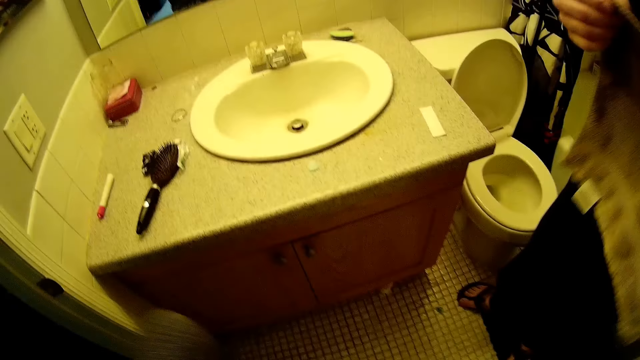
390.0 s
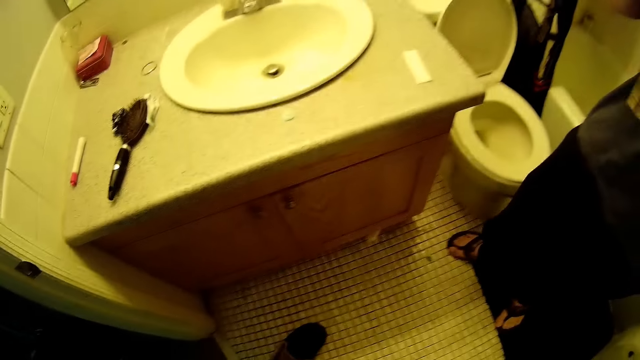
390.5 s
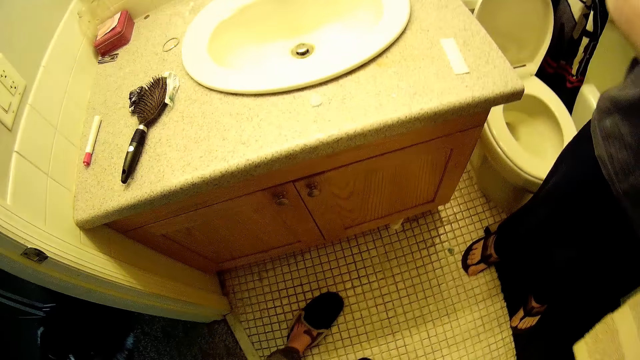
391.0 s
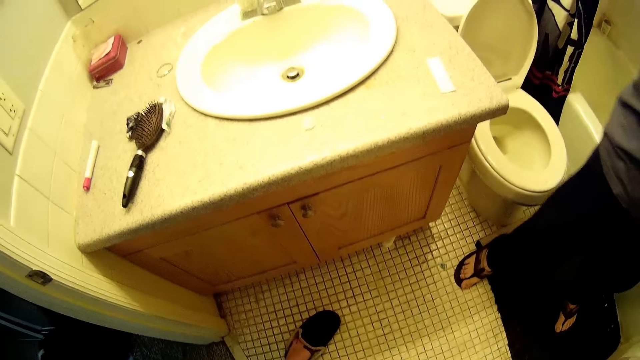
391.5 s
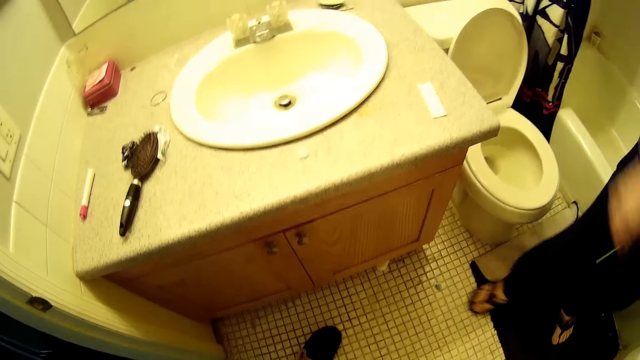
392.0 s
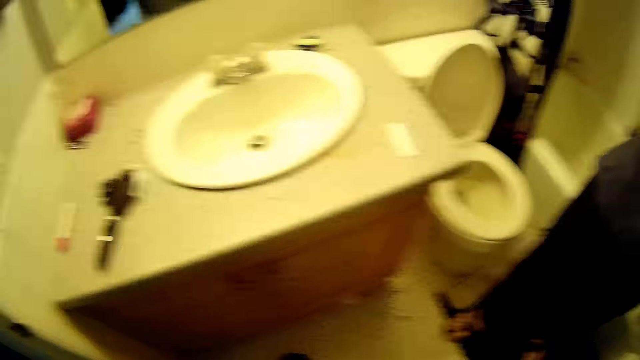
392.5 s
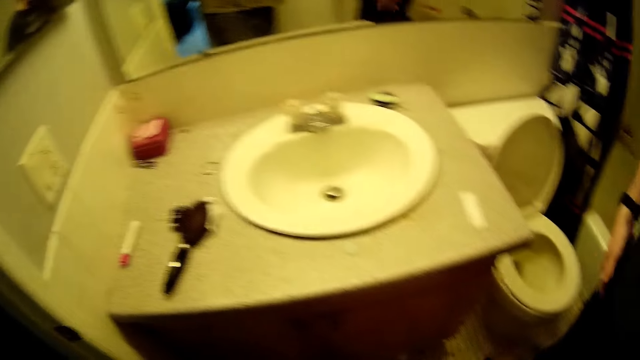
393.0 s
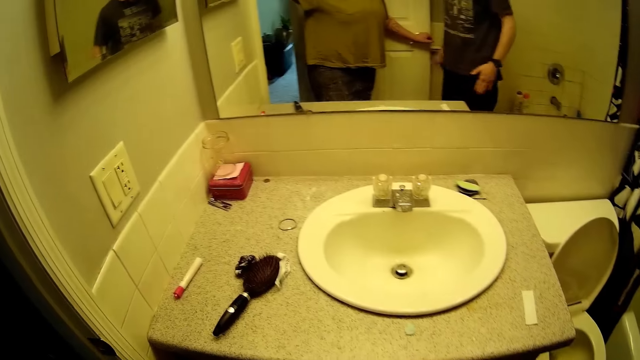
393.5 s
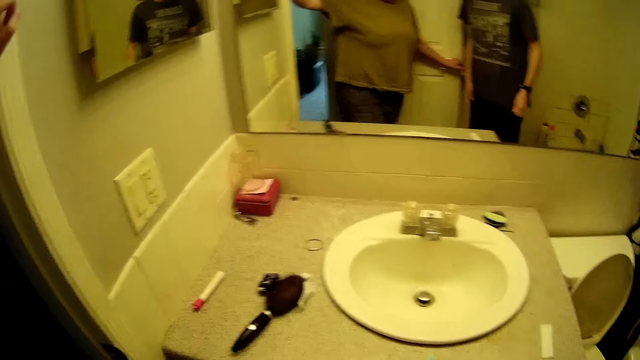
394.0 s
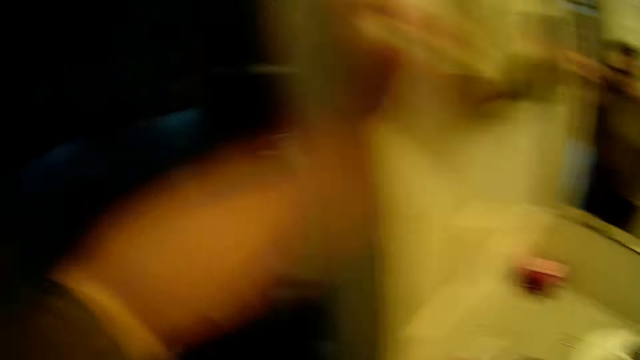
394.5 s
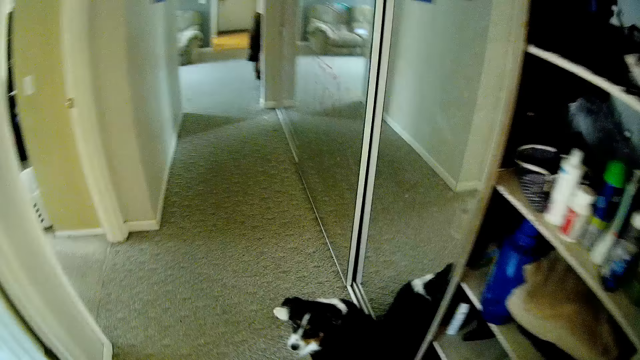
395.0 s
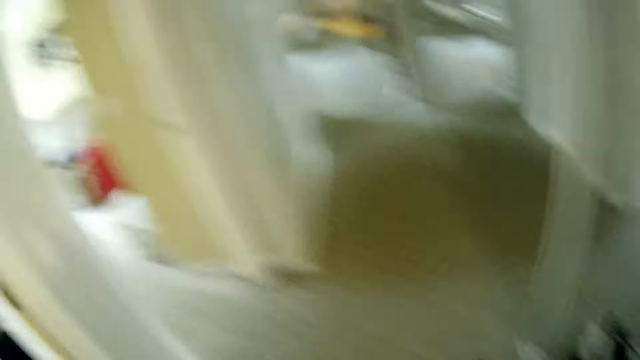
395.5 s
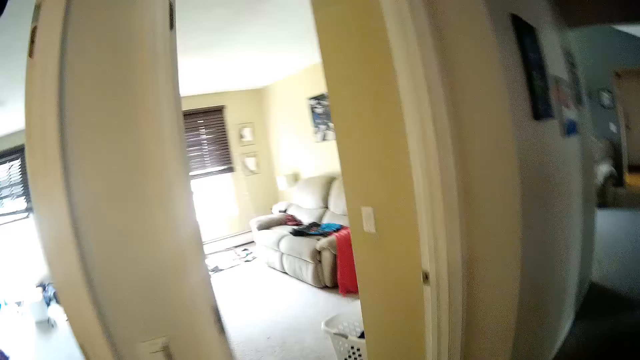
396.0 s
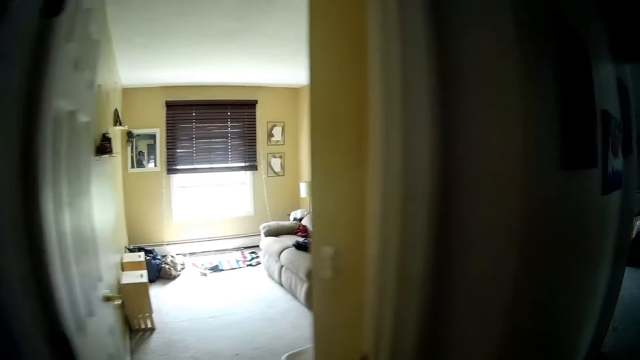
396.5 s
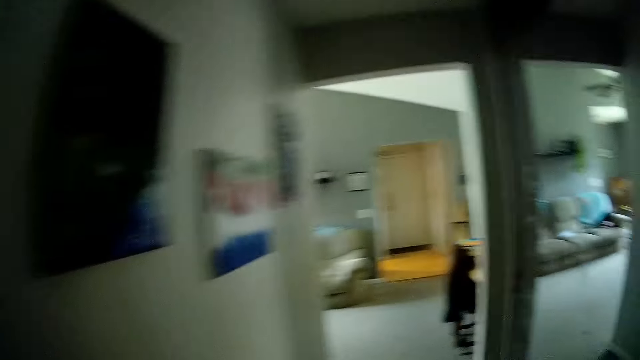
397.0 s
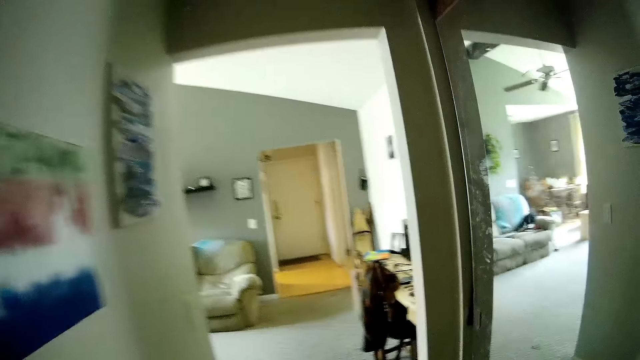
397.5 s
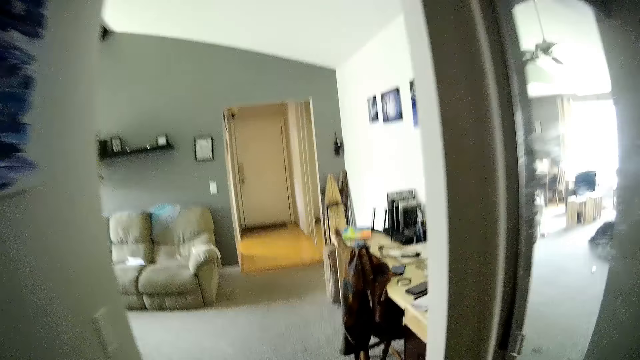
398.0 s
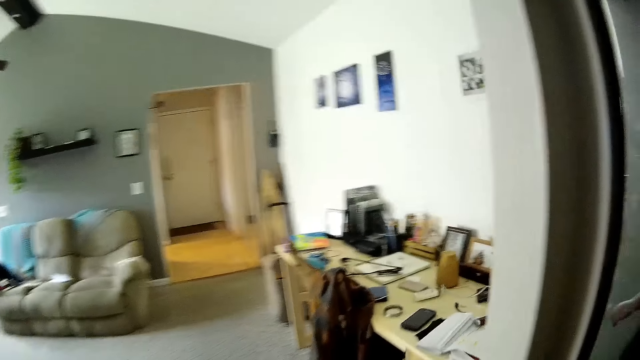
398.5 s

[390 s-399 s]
The camera wearer talks to a man. She removes the leg on the counter. She wears slippers on her left leg. She walks, and walks again. She looks around and walks. The man talks to the camera wearer.

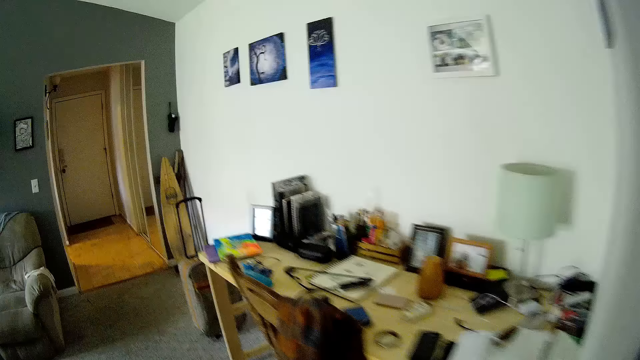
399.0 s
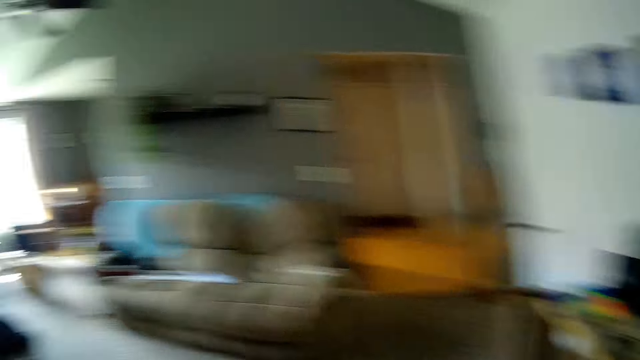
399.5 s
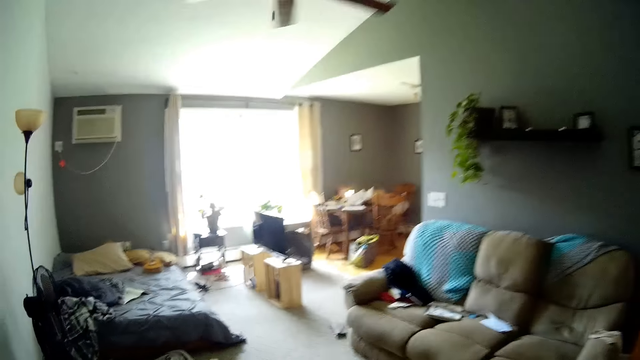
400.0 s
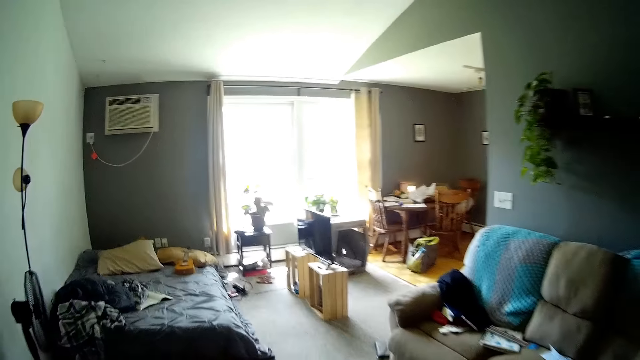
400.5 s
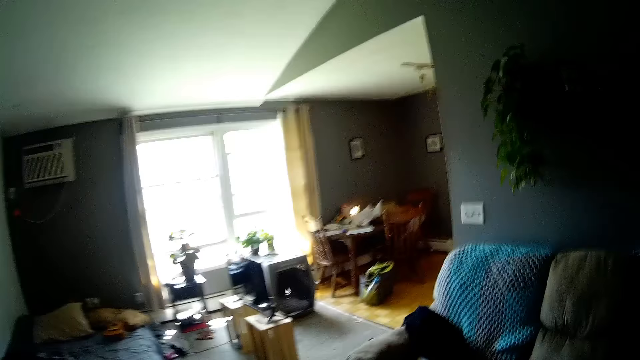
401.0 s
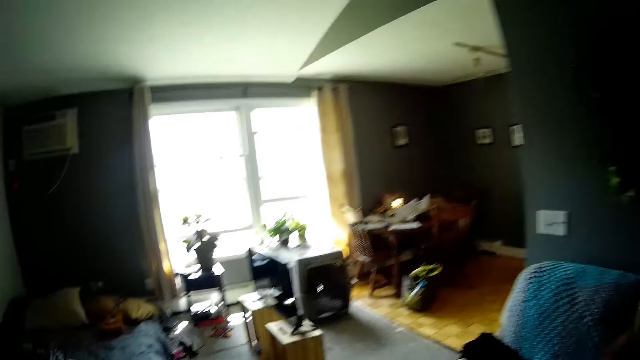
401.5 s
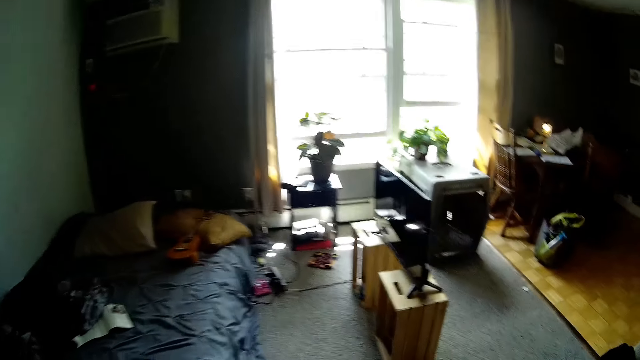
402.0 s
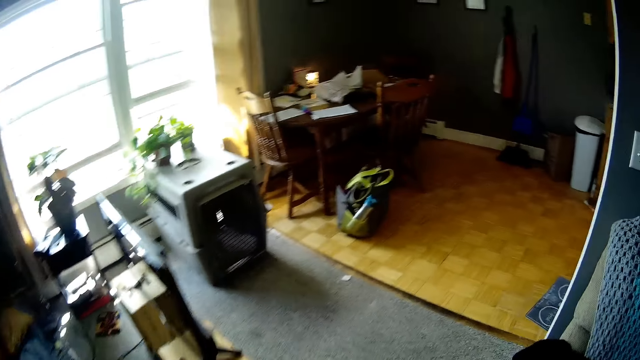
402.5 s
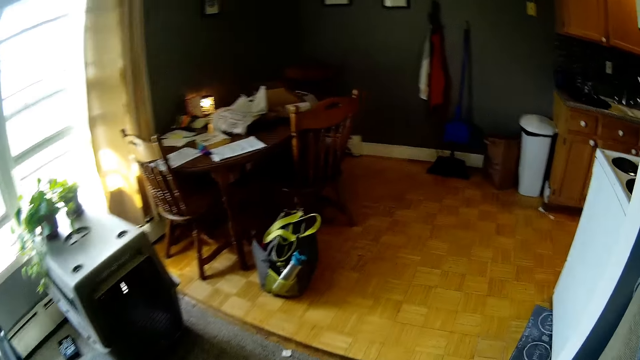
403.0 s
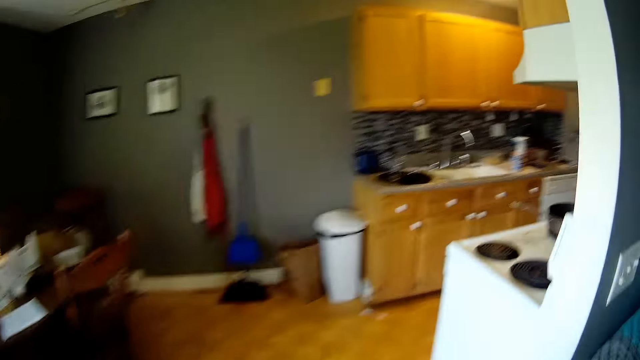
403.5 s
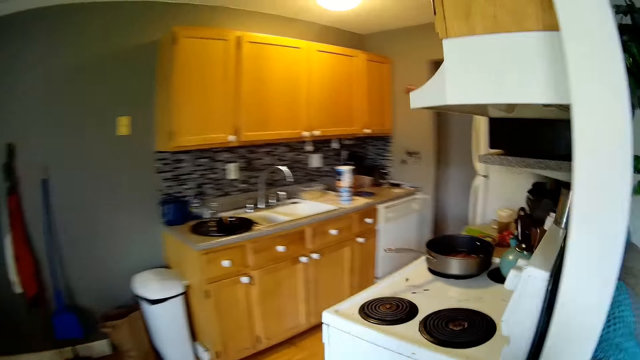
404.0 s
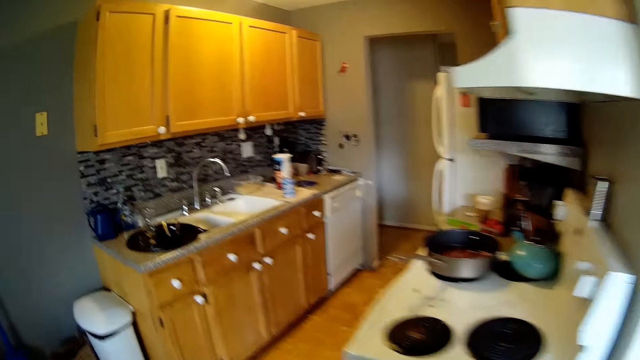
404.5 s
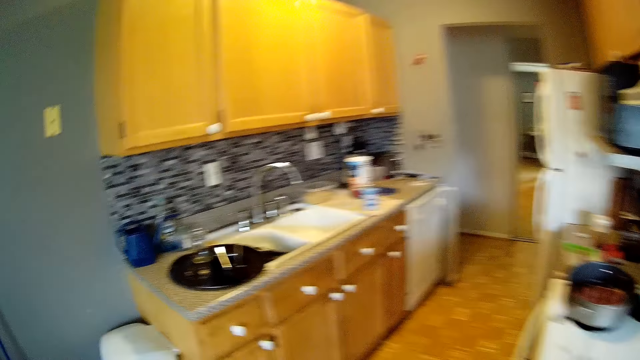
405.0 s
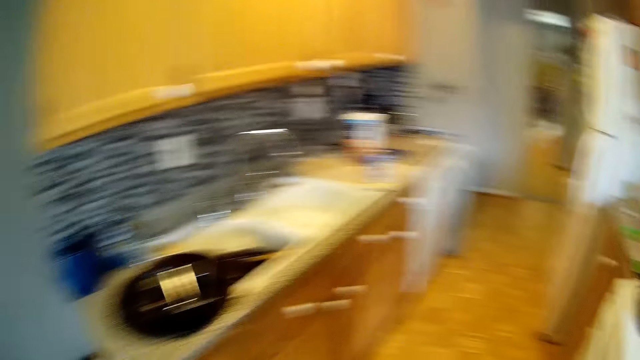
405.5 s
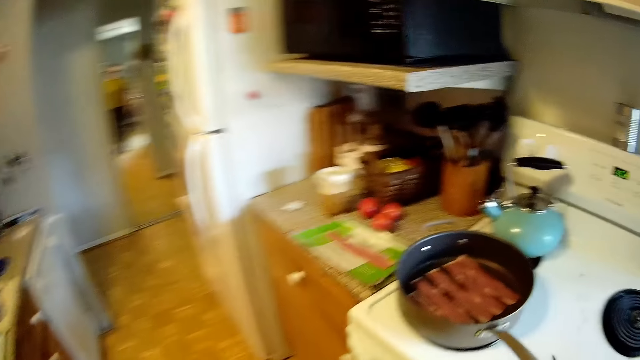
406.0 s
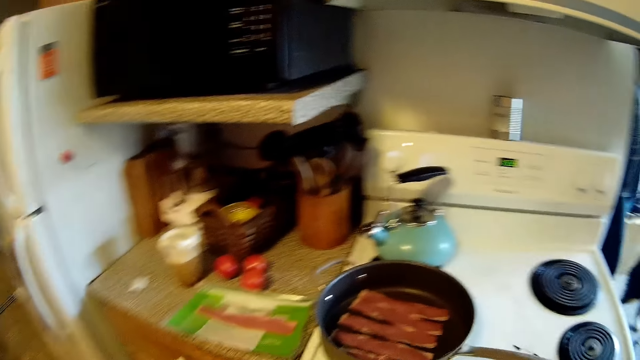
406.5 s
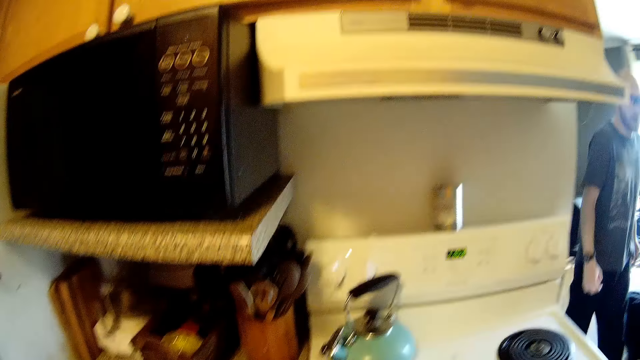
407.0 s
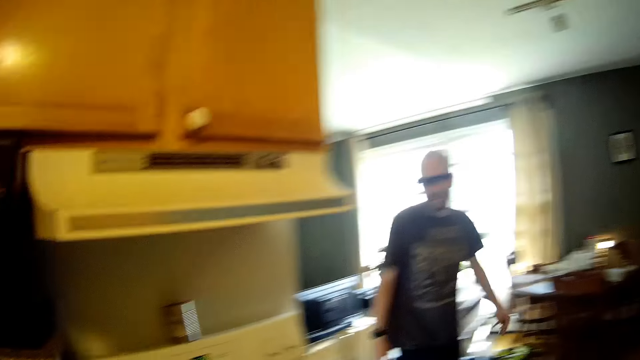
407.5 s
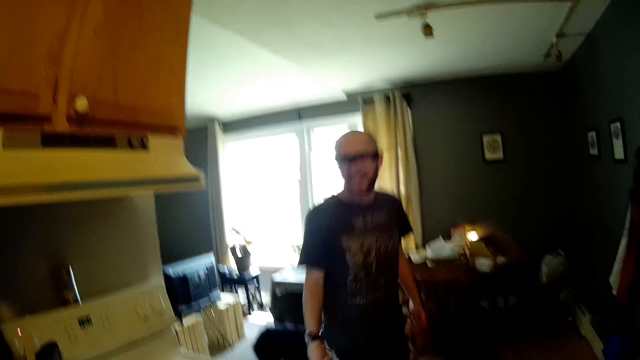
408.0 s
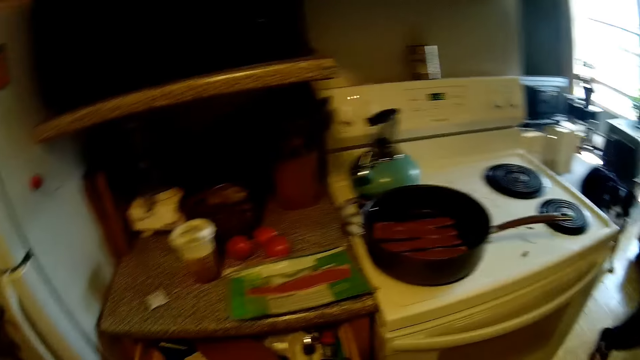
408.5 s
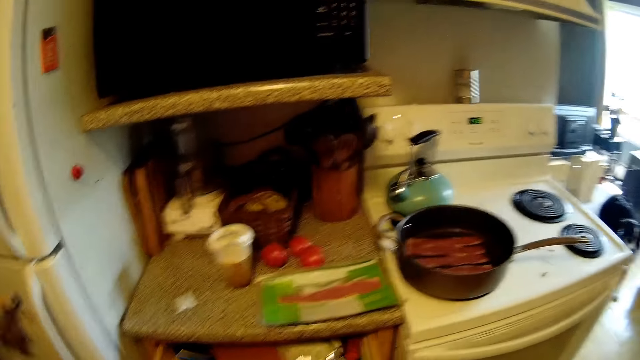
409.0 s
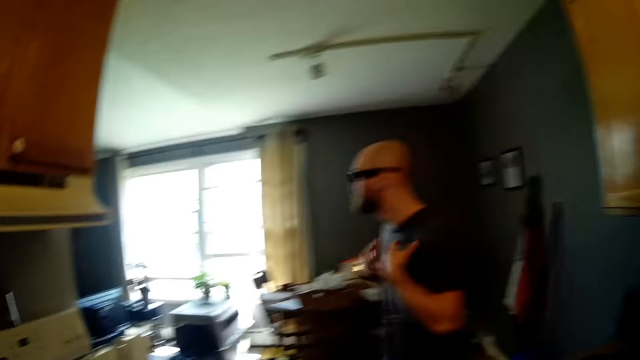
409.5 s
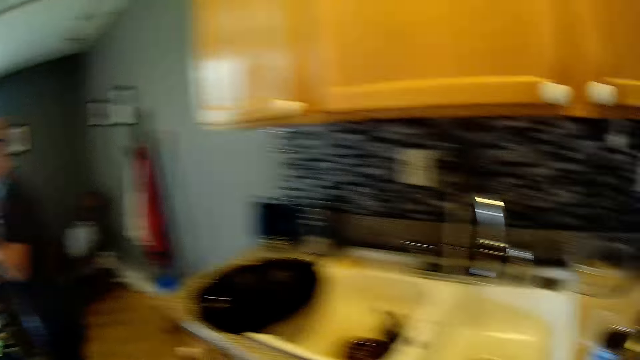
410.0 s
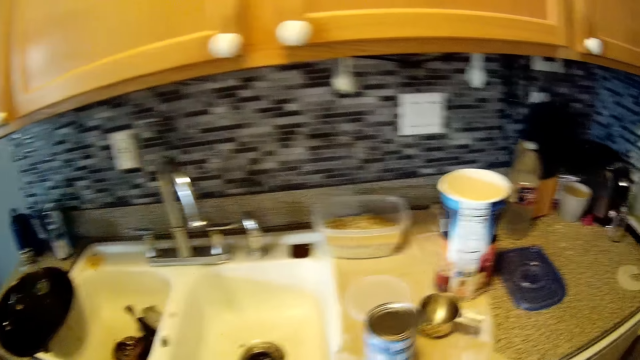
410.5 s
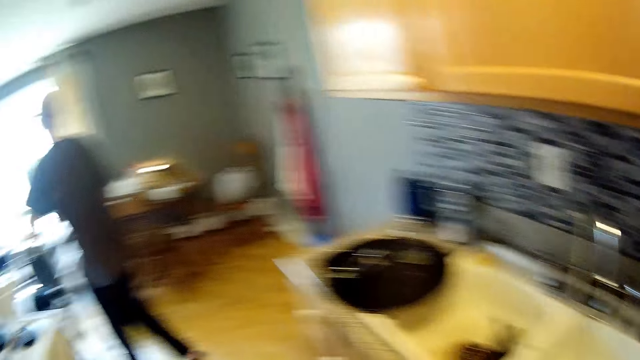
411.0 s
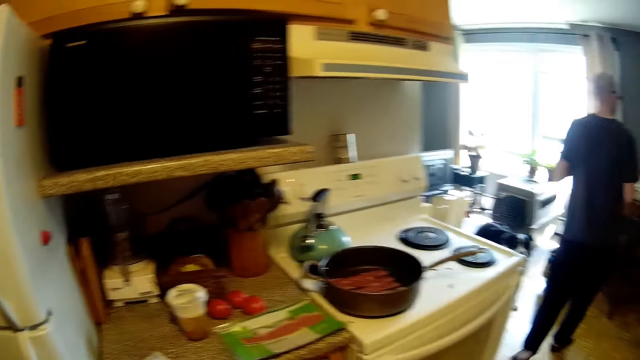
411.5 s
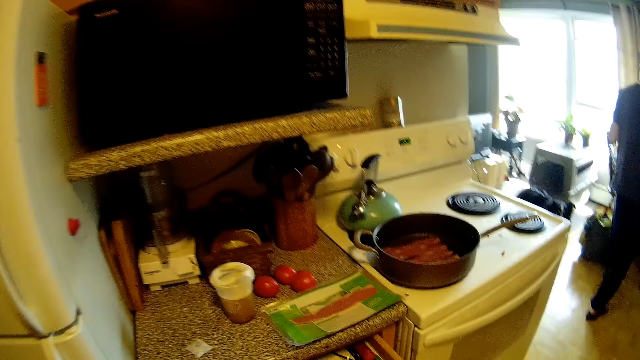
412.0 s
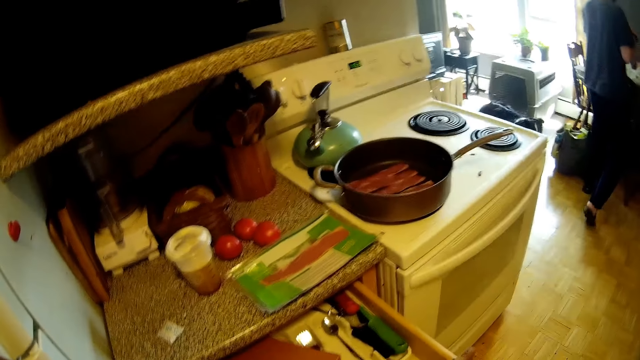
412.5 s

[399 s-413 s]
The camera wearer walks and talks to a man. They walk. The man talks to the camera wearer. The camera wearer walks into the kitchen and talks to the man. They look around. The man talks to the camera wearer. He talks to the camera wearer again and walks. He walks again. The camera wearer talks to the man. The man talks to the camera wearer. He talks to the camera wearer again. The camera wearer looks around. The man talks to the camera wearer and walks.
